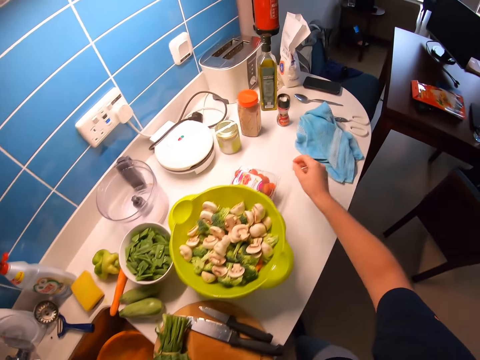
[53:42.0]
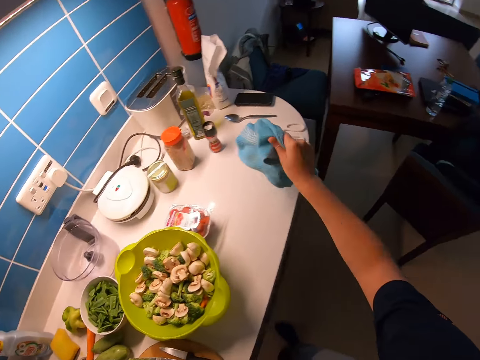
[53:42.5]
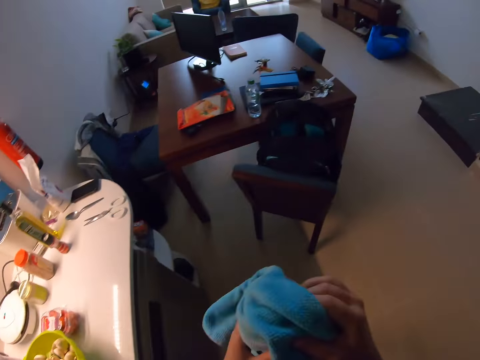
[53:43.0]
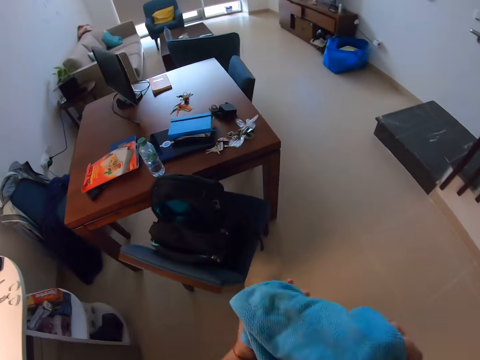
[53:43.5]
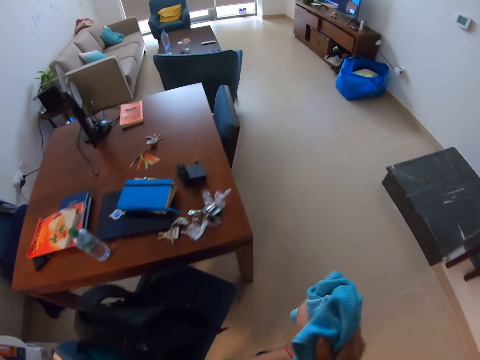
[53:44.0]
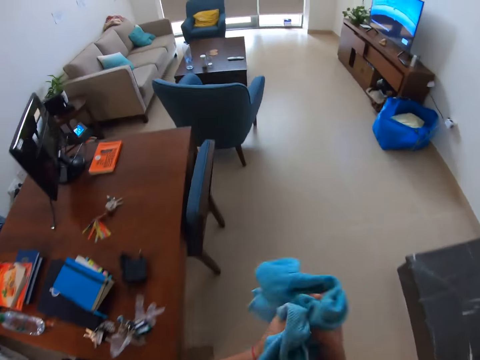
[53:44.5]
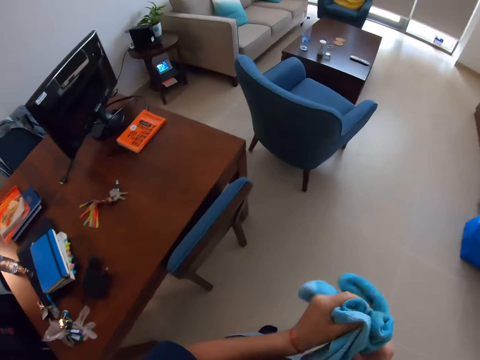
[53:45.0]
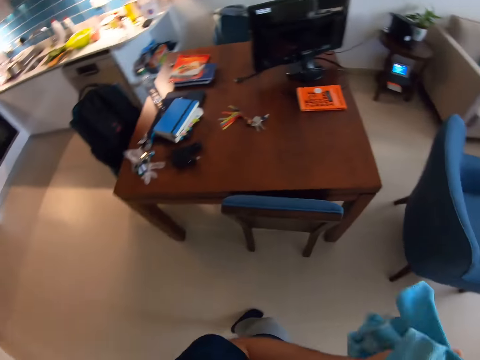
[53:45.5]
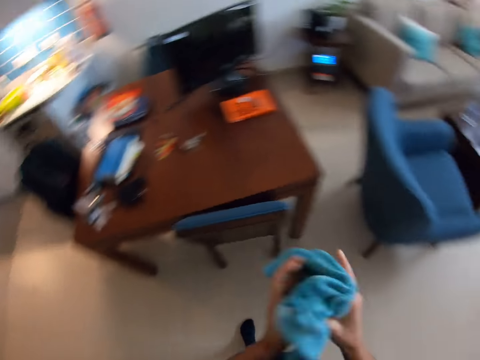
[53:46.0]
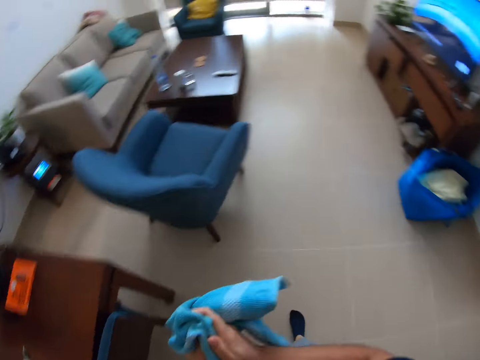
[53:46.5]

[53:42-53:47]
The camera wearer picks the handkerchief with her right hand from the kitchen table. She dries both of her hands with the handkerchief. She walks towards the television set. She dries her hands. She looks around the house.

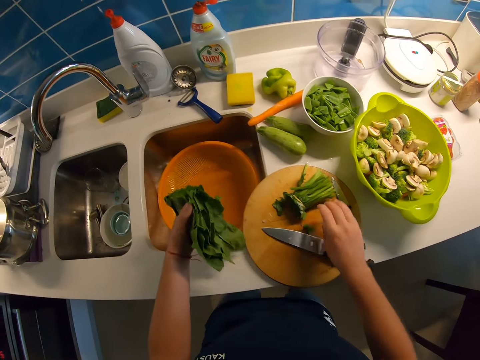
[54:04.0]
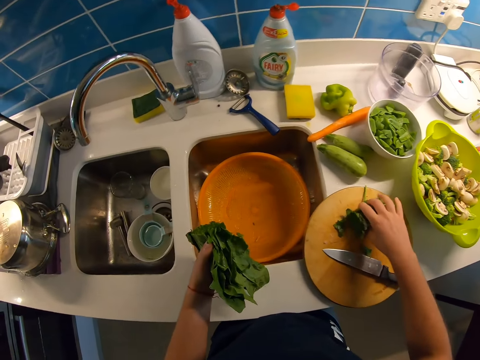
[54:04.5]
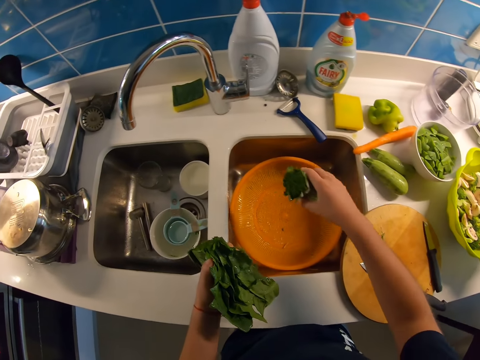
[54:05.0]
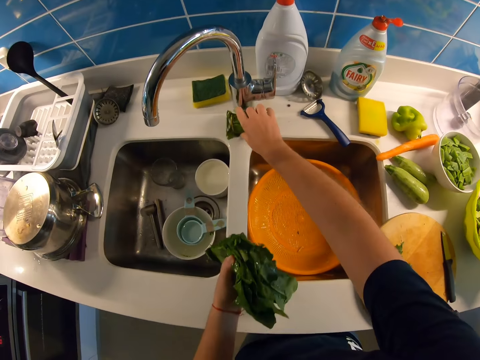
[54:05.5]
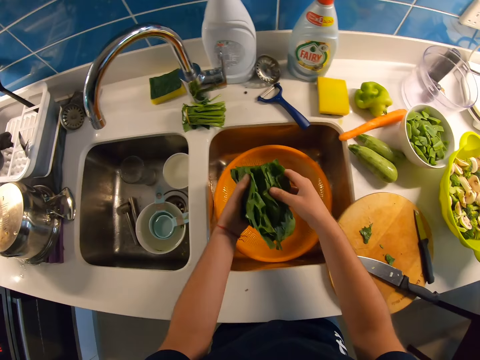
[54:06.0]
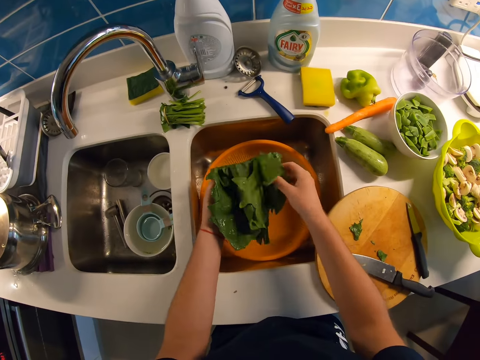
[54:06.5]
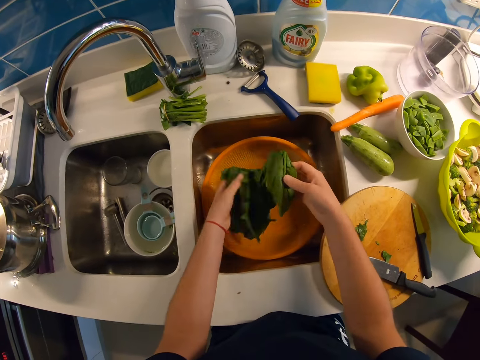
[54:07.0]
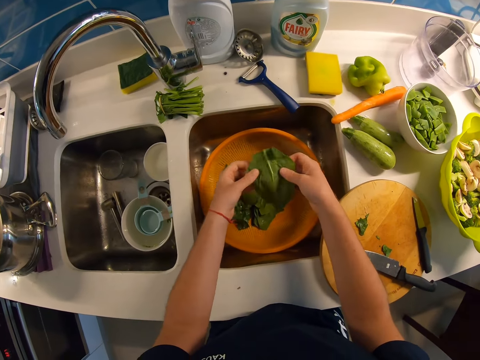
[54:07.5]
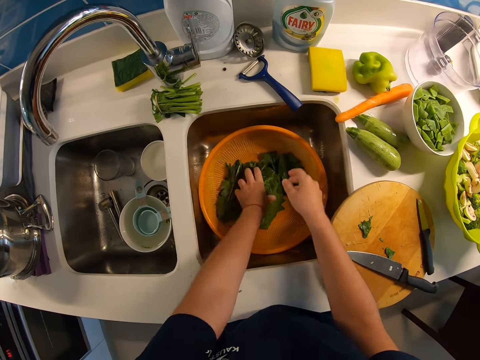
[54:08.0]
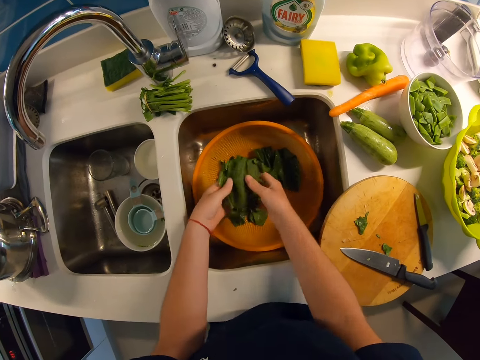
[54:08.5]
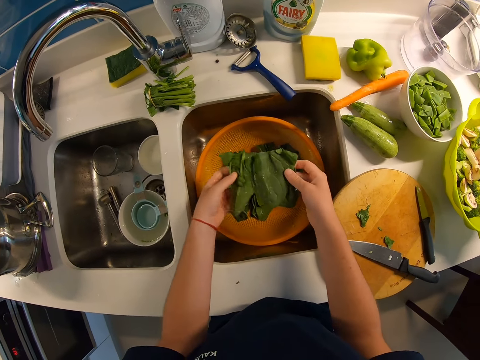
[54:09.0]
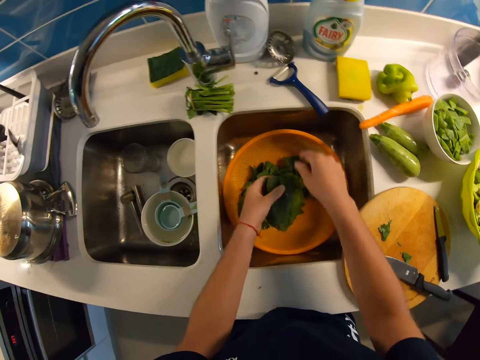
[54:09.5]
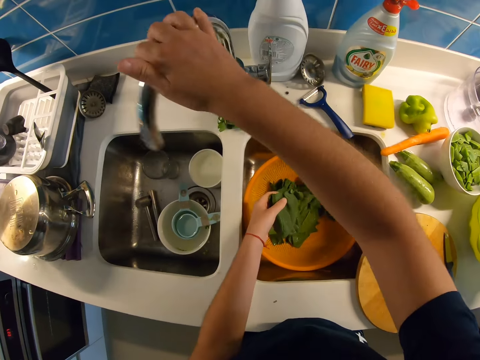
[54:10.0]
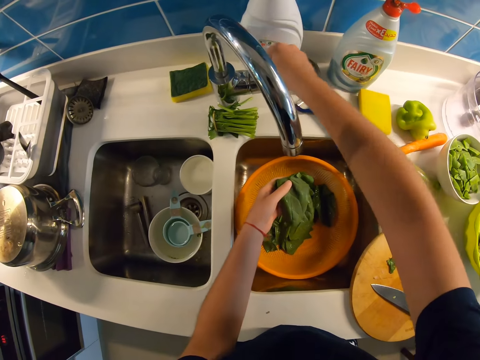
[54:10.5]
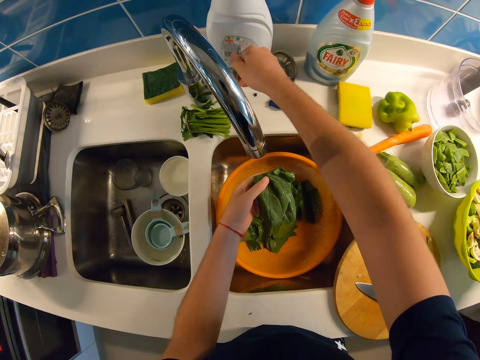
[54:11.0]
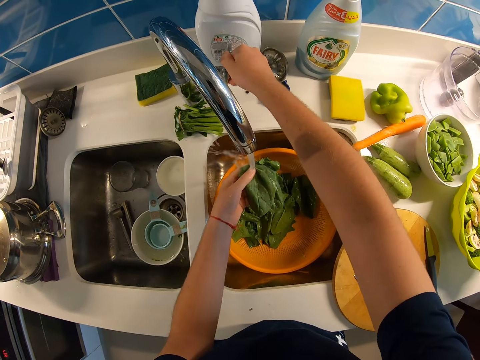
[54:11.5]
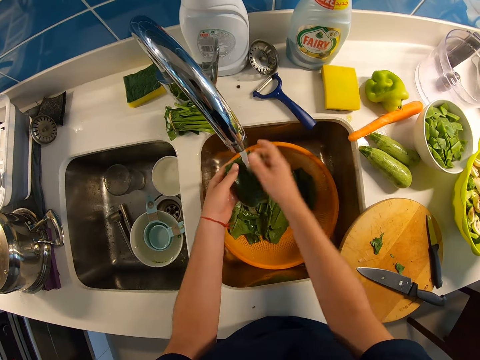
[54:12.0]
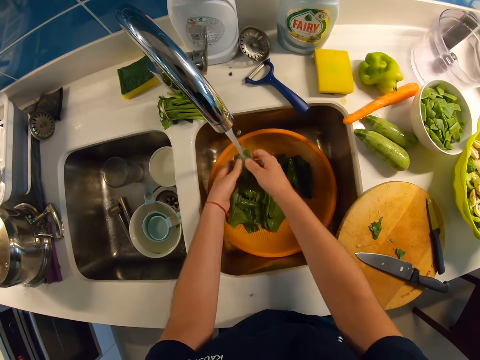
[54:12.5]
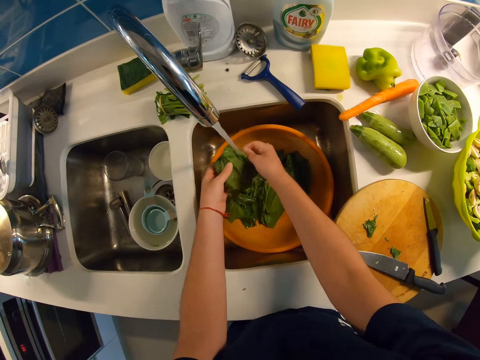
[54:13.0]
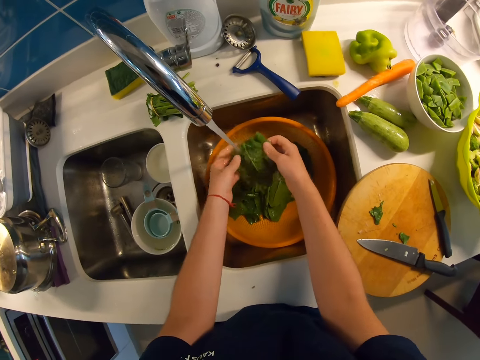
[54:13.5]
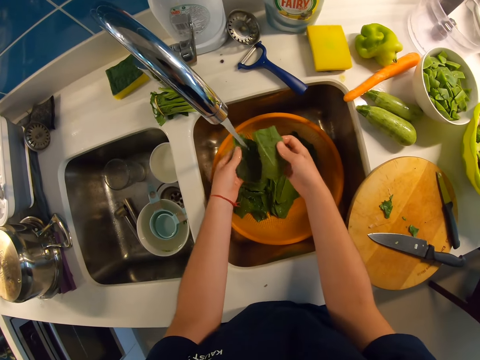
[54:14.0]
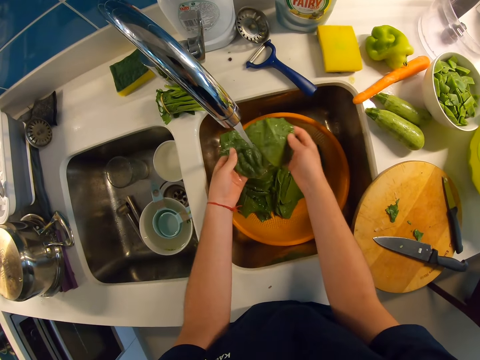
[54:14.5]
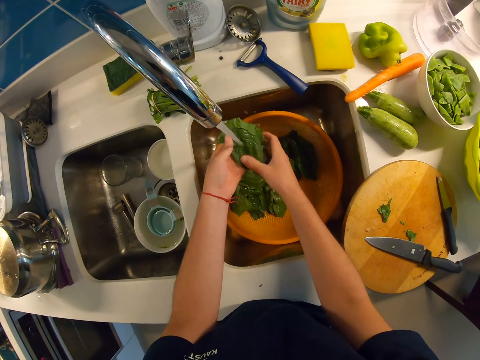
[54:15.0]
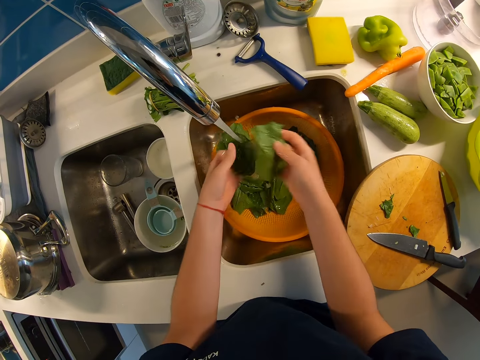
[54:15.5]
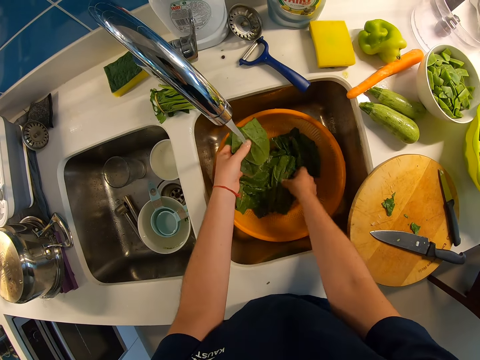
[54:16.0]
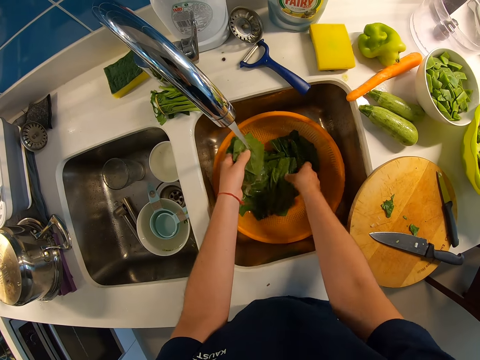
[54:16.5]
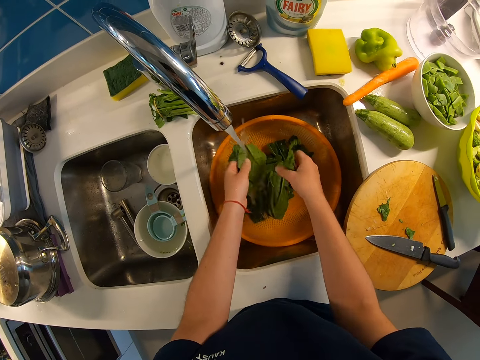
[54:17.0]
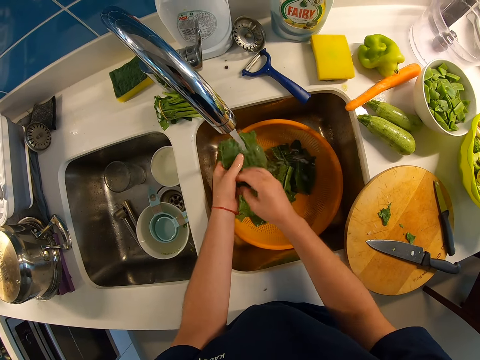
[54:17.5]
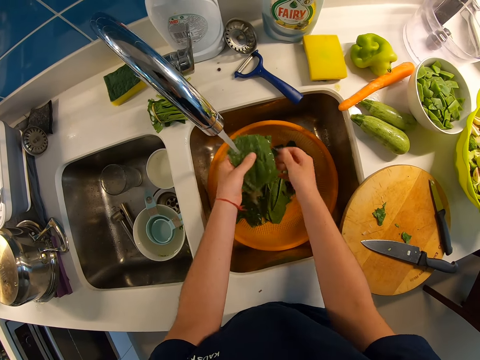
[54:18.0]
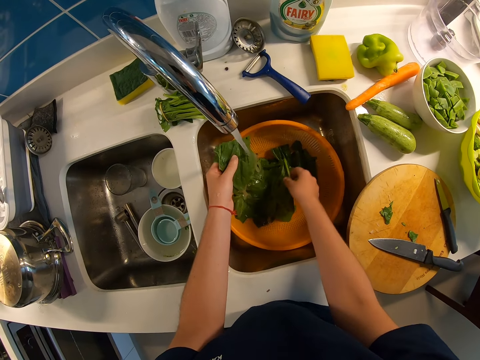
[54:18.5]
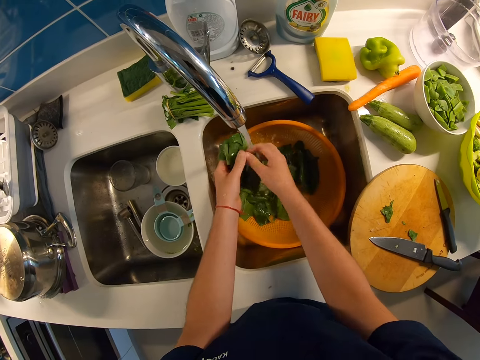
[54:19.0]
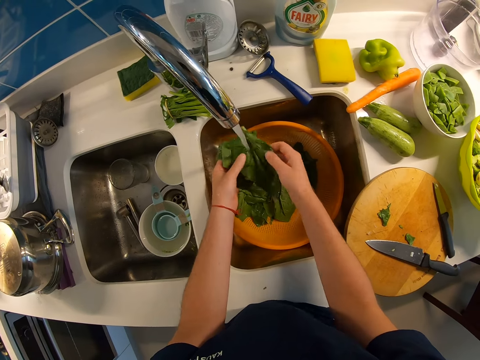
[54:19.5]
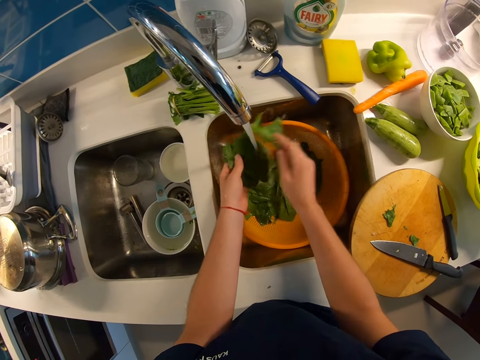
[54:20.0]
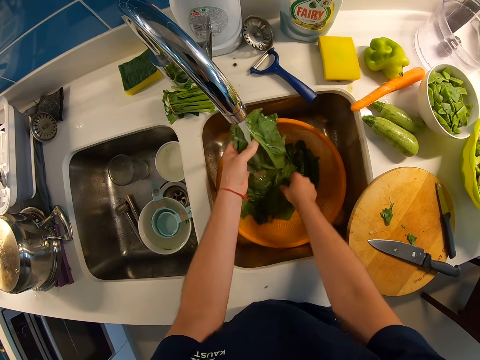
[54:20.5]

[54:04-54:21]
The camera wearer drops the longer knife on the cutting board. She picks the petiole with her right hand. She drops the petiole in her right hand on the kitchen table. She spreads the vegetables on her left hand inside the bowl in the sink. She drops the vegetables in the plastic strainer. She checks the vegetable leaves. She turns the tap toward the bowl in the sink. She turns the tap knob to turn on running water with her right hand. She rinses the vegetables under running water from the tap. She passes a leaf of the vegetable in the sieve to her left hand with her right.

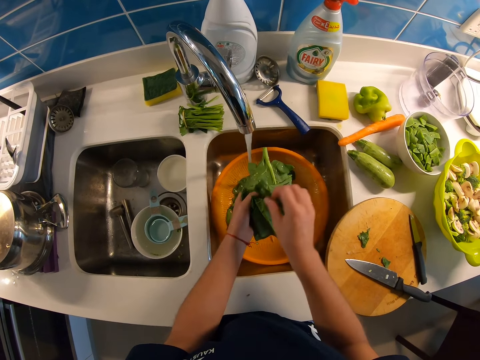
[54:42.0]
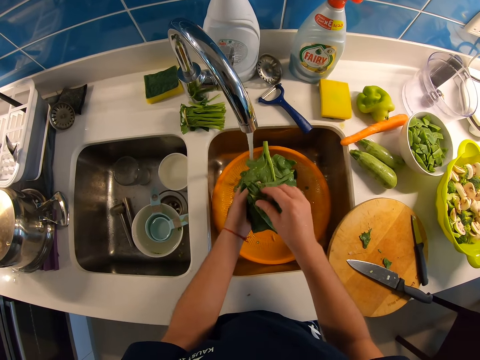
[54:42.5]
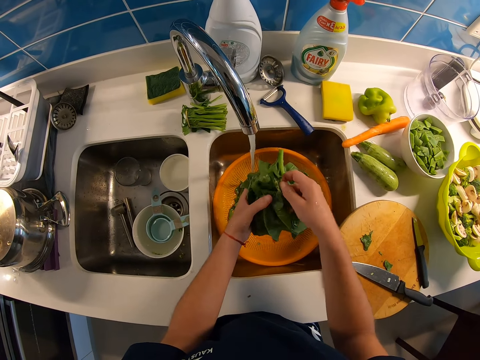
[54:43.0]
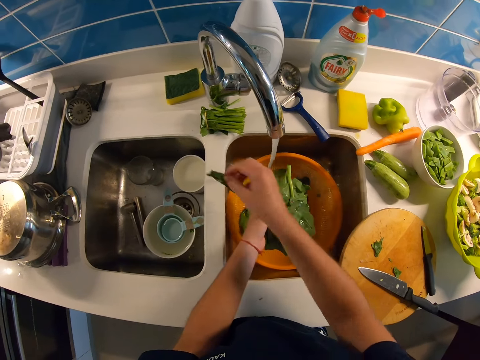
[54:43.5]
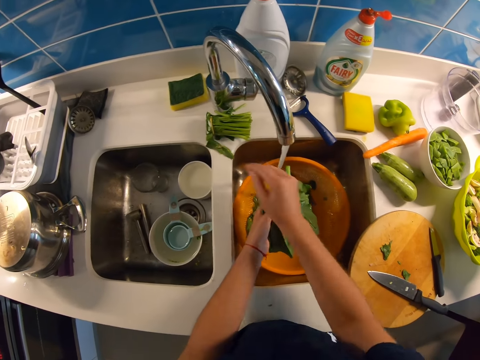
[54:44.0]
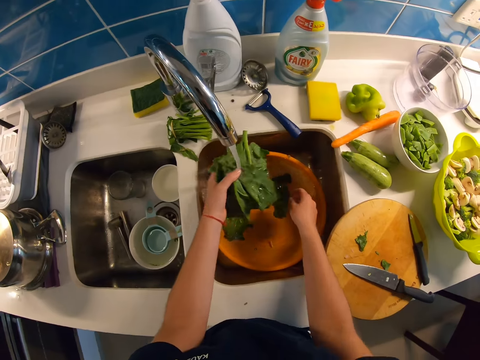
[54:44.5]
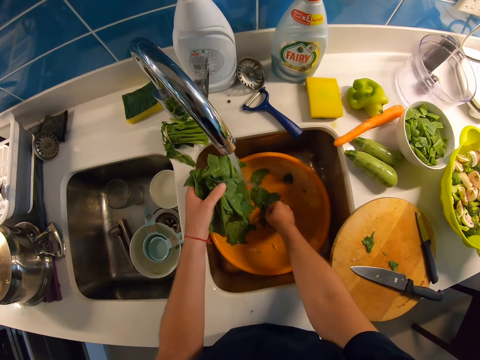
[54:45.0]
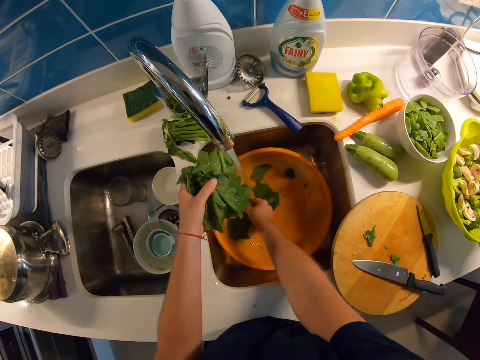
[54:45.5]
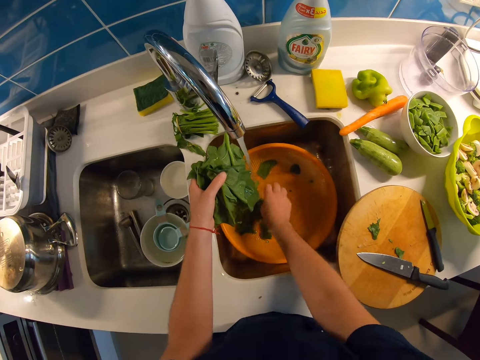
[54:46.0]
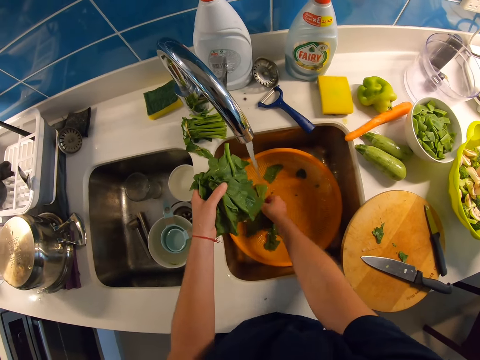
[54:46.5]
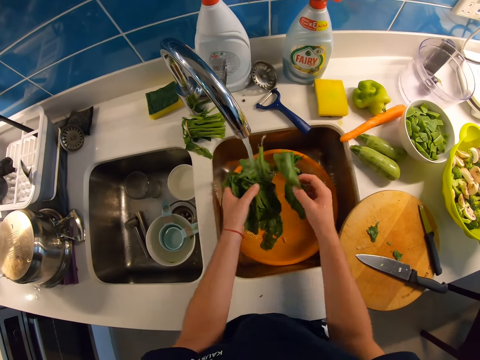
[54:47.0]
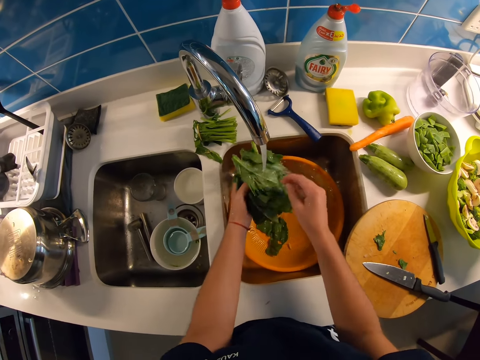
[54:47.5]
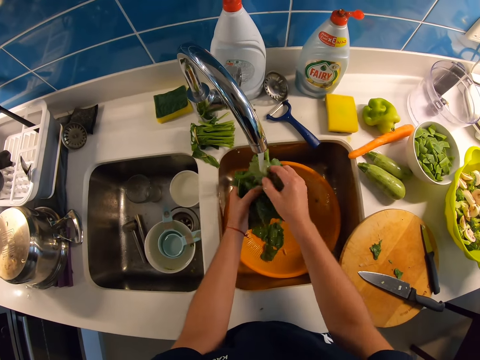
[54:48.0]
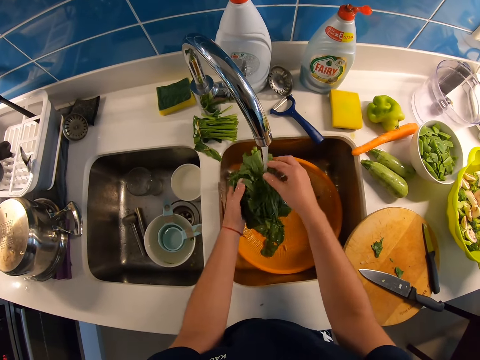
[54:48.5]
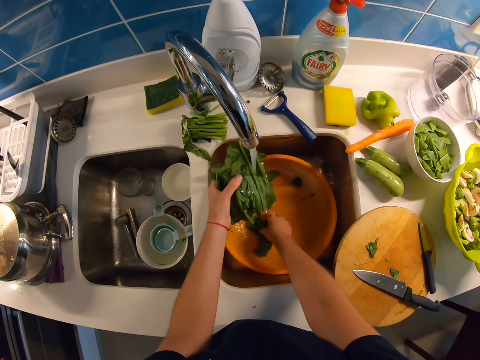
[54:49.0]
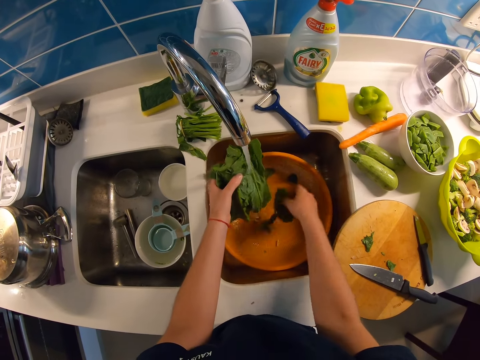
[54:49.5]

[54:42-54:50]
The camera wearer drops a leaf of vegetable by the vegetable stem on the sink table with his right hand. He passes a leaf of the vegetable in the sieve to his left hand with his right. He washes the vegetable leaves.
